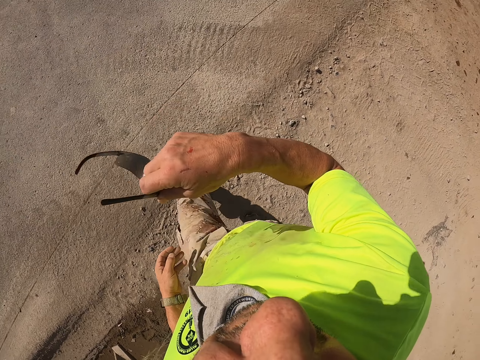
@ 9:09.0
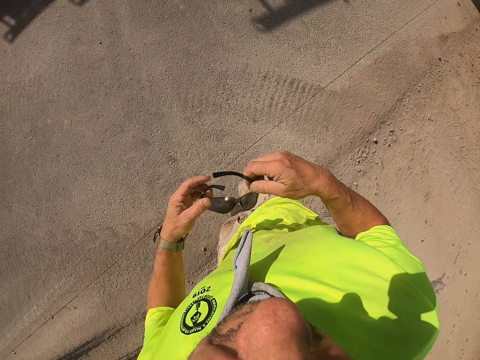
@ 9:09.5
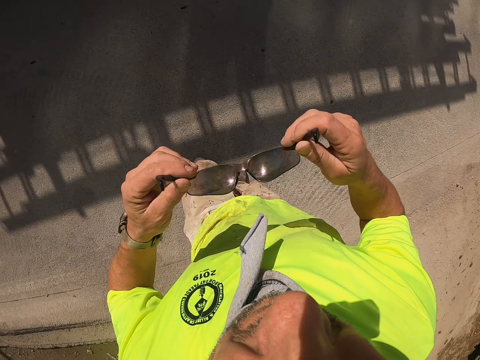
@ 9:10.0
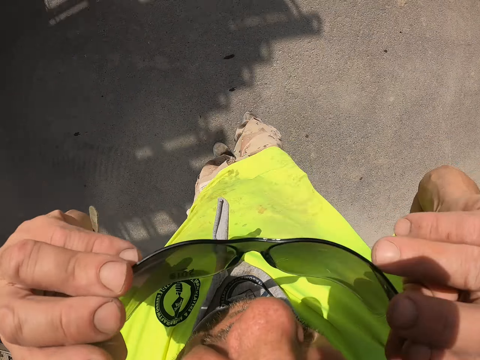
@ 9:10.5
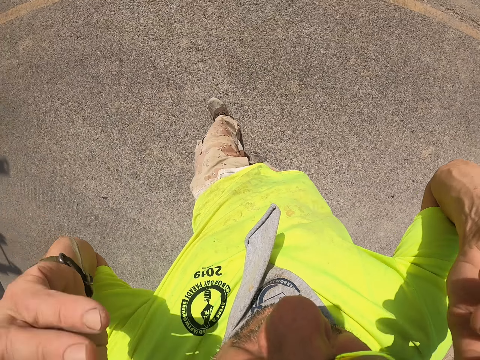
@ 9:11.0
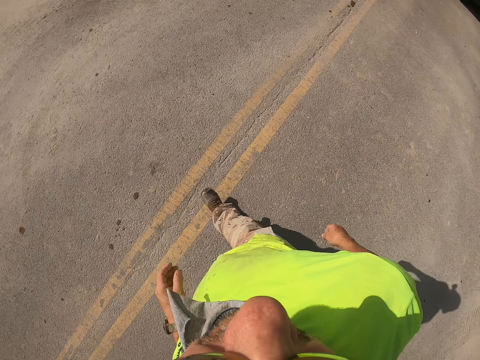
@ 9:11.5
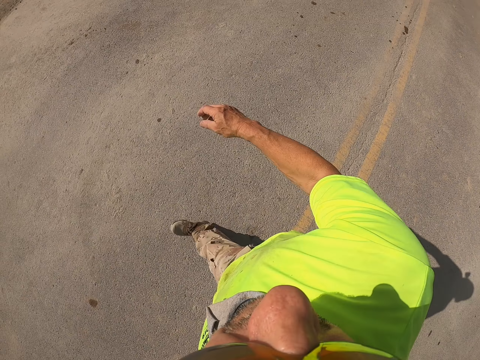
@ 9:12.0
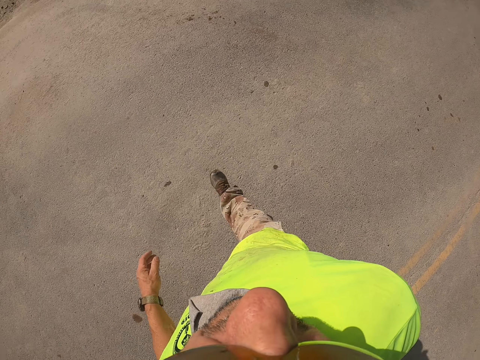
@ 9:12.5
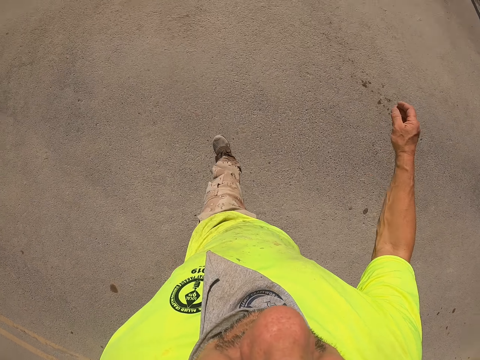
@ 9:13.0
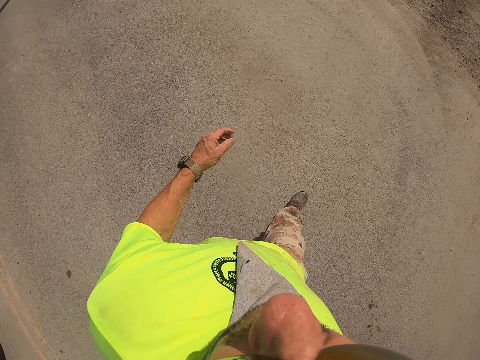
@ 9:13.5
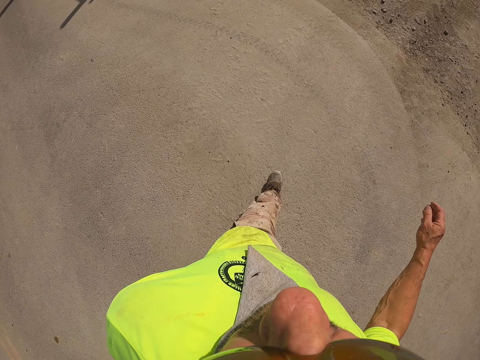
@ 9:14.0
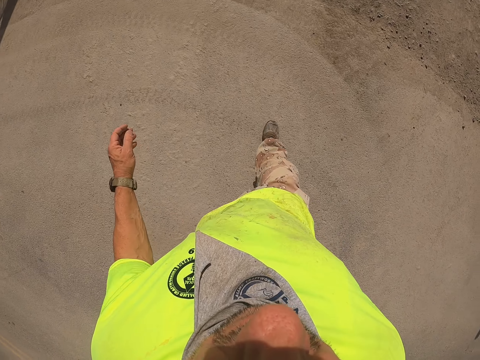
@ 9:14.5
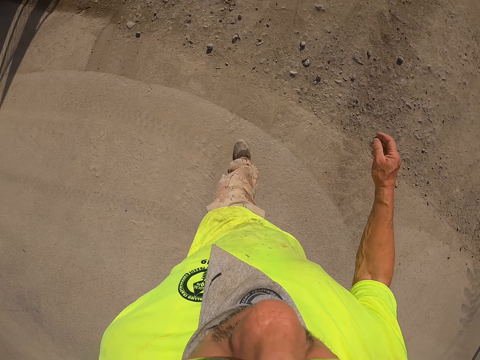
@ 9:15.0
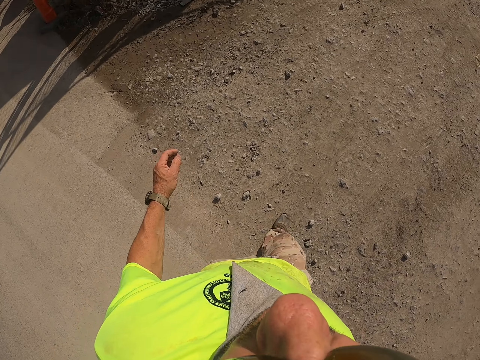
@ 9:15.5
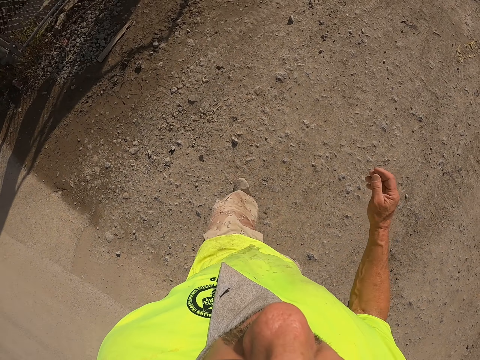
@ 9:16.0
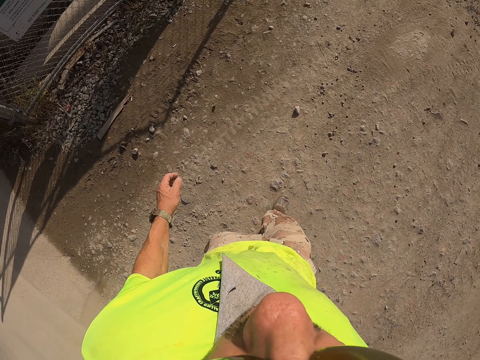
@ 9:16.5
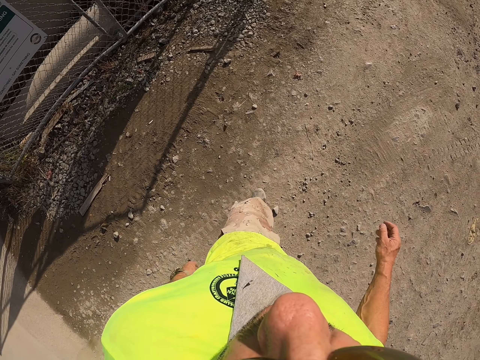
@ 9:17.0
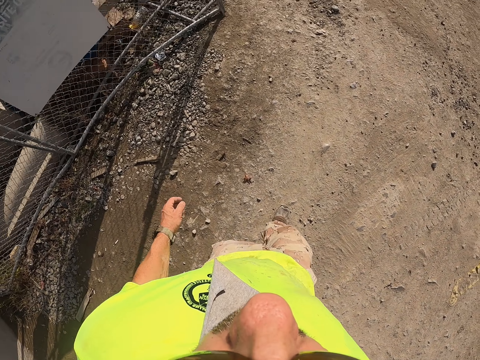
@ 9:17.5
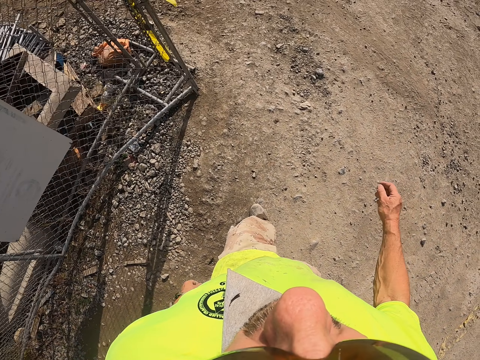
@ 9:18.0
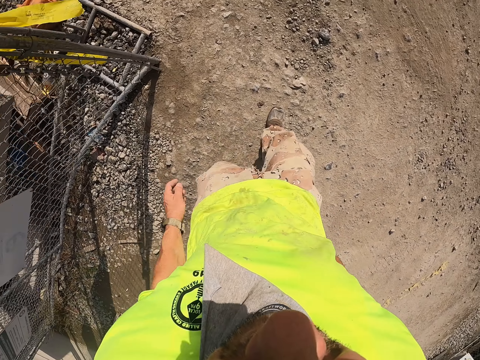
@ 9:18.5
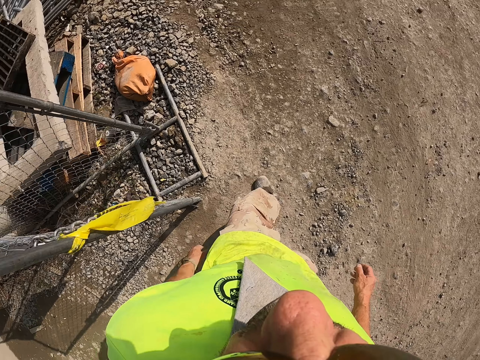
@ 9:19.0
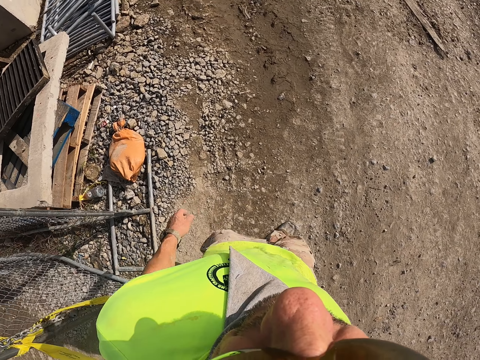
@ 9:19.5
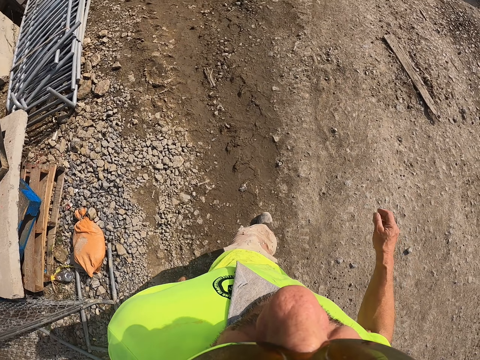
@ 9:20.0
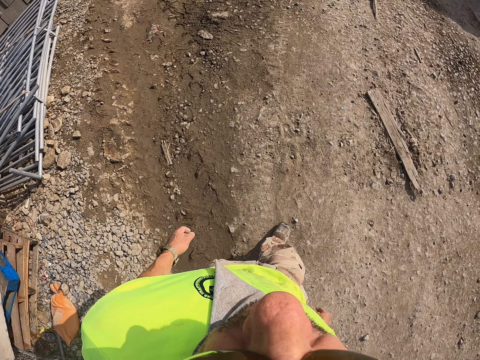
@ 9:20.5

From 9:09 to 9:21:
The camera wearer looks at the glasses. They hold the glasses with both hands. They walk around the construction site and cross the road. They wear the glasses. They walk around the construction site. They walk beside the fence.

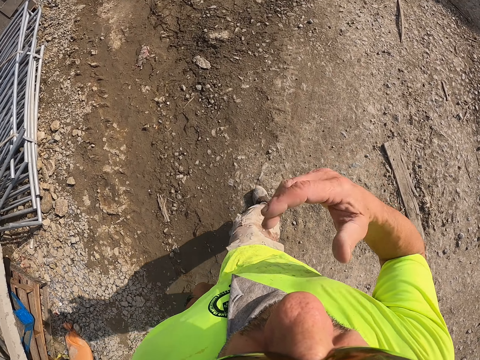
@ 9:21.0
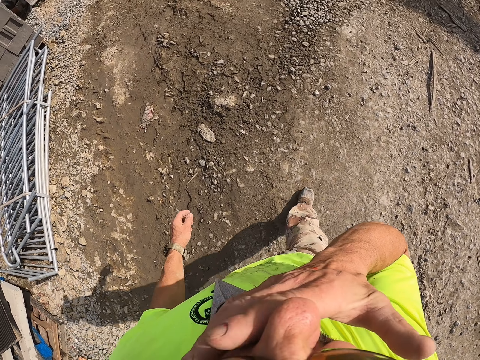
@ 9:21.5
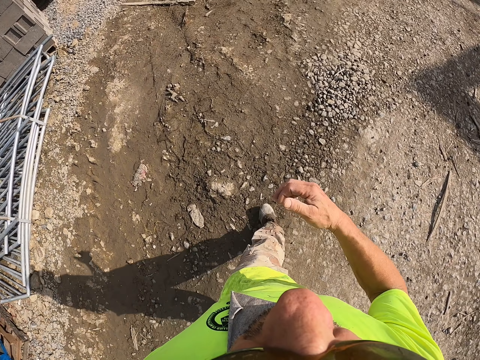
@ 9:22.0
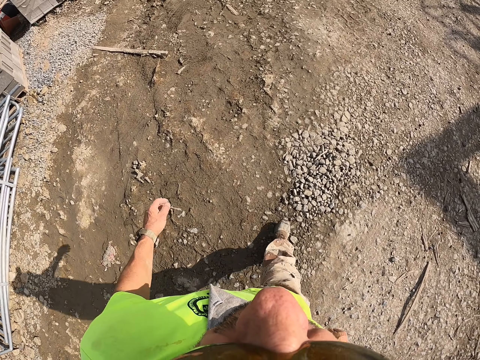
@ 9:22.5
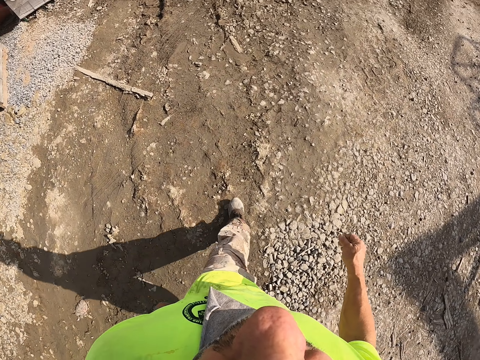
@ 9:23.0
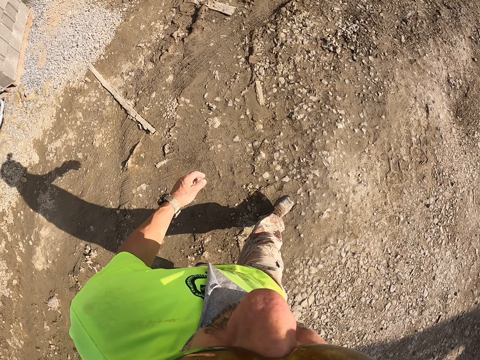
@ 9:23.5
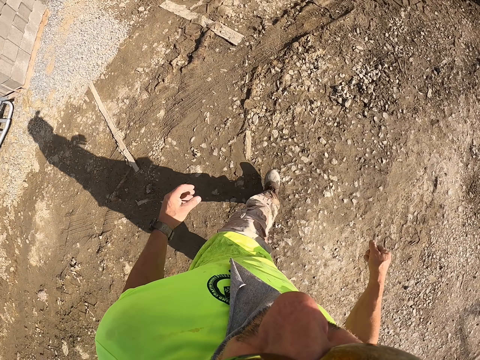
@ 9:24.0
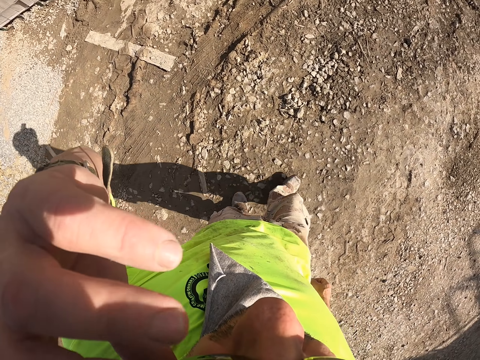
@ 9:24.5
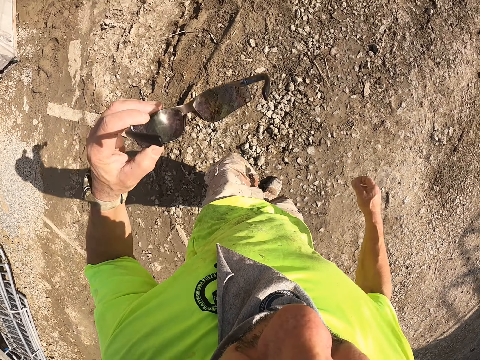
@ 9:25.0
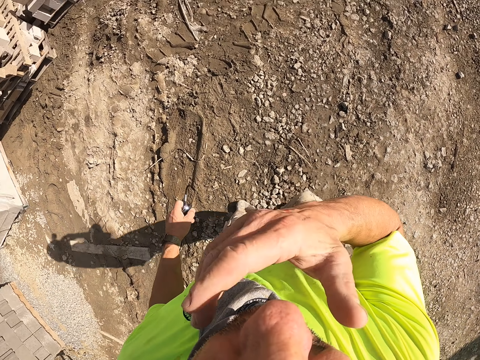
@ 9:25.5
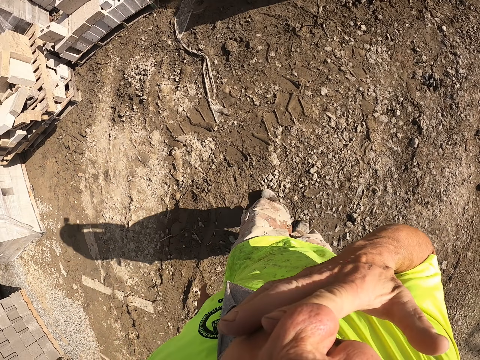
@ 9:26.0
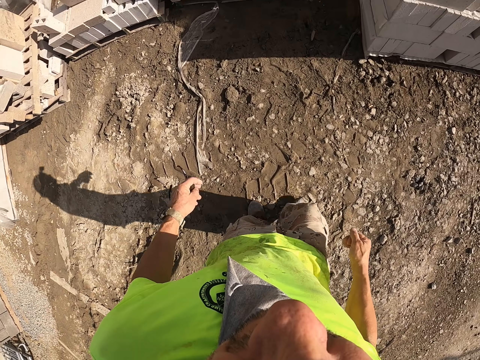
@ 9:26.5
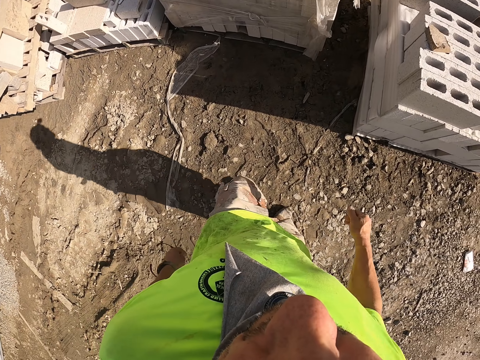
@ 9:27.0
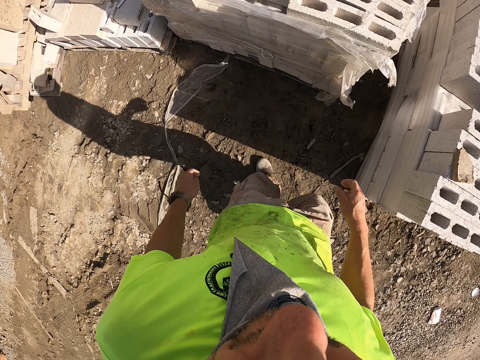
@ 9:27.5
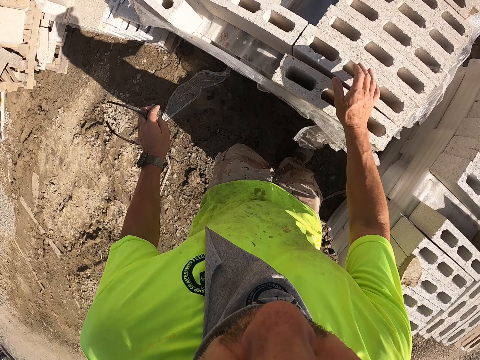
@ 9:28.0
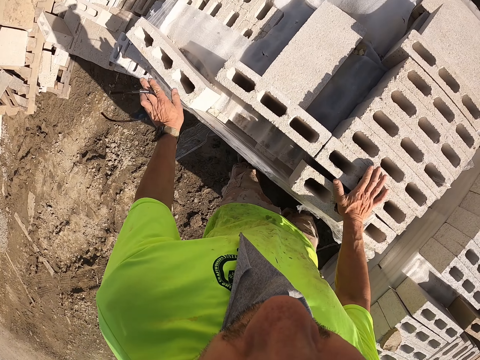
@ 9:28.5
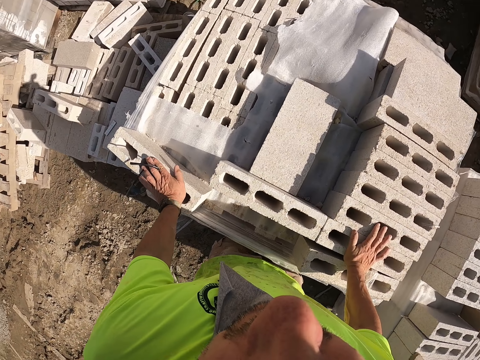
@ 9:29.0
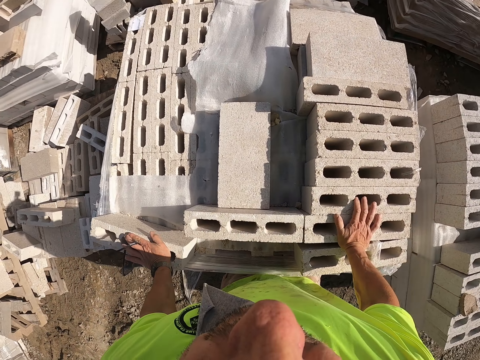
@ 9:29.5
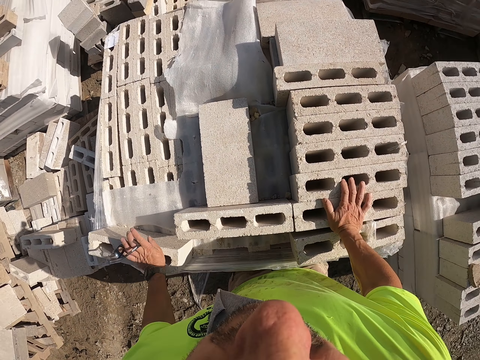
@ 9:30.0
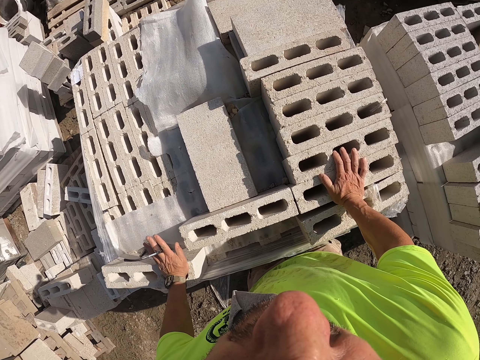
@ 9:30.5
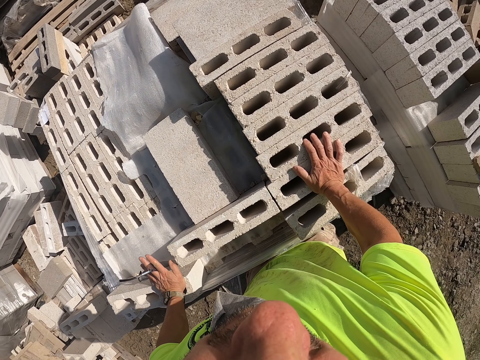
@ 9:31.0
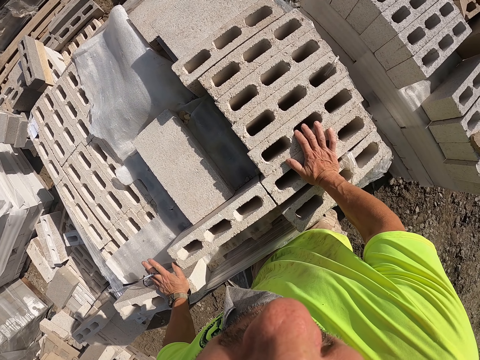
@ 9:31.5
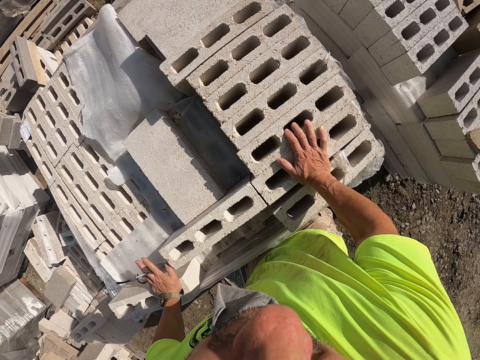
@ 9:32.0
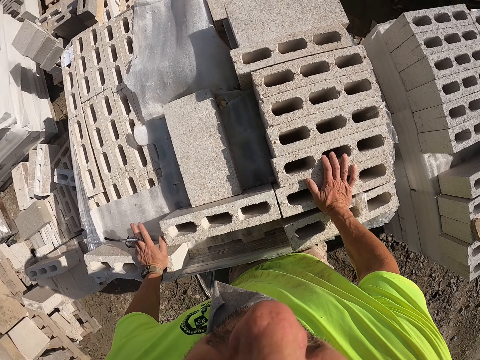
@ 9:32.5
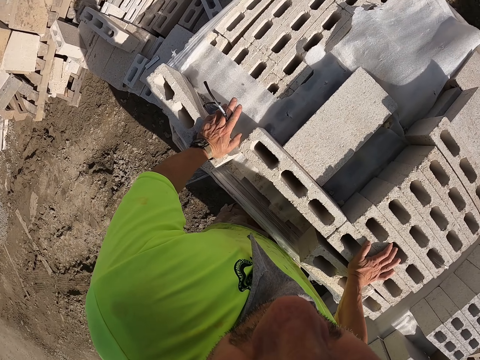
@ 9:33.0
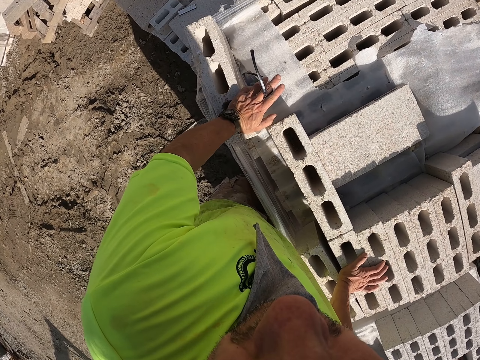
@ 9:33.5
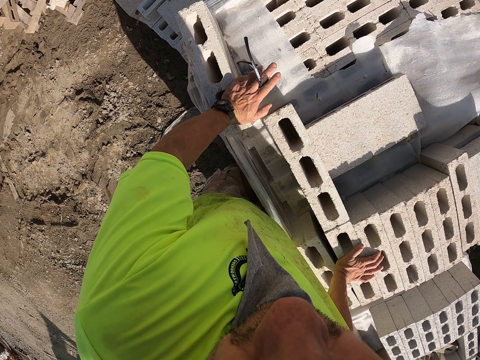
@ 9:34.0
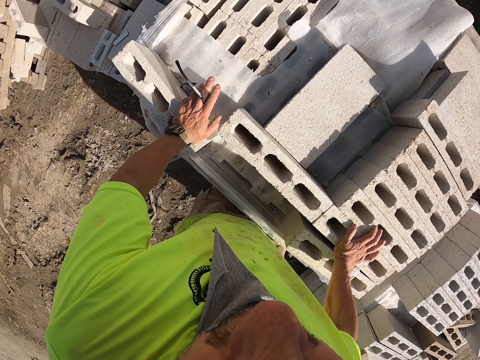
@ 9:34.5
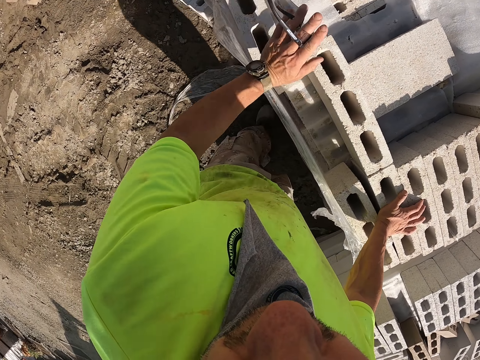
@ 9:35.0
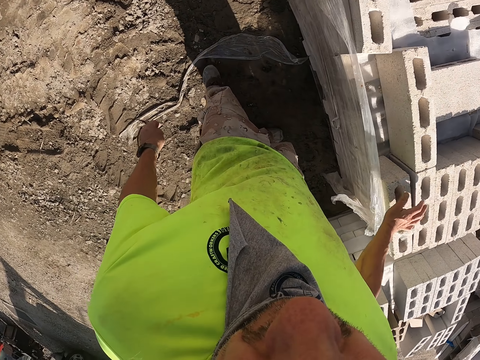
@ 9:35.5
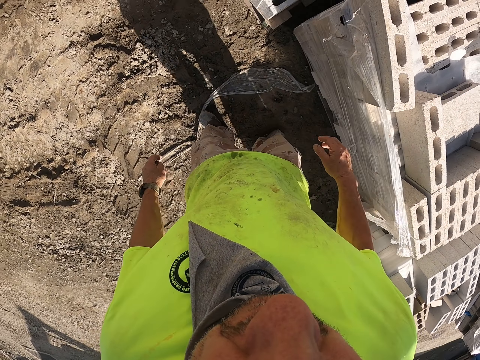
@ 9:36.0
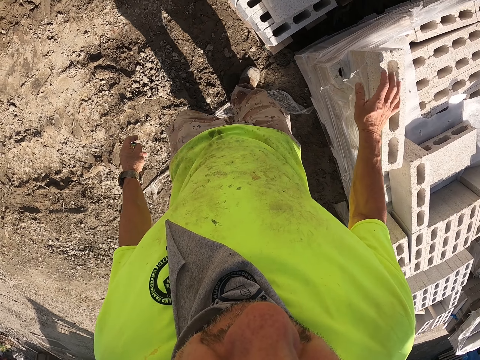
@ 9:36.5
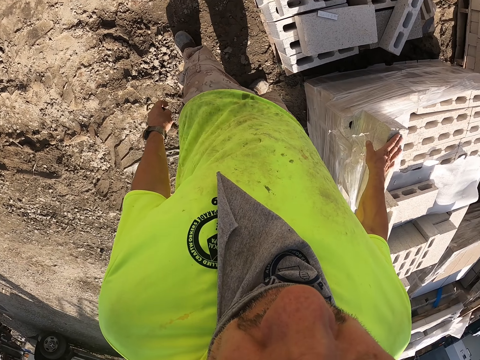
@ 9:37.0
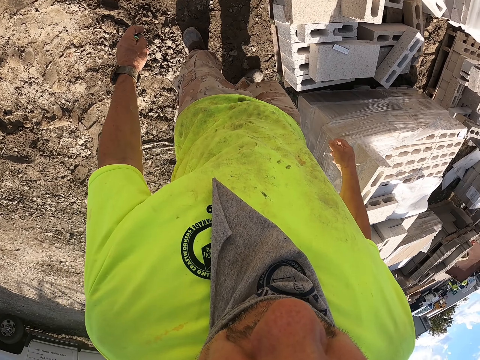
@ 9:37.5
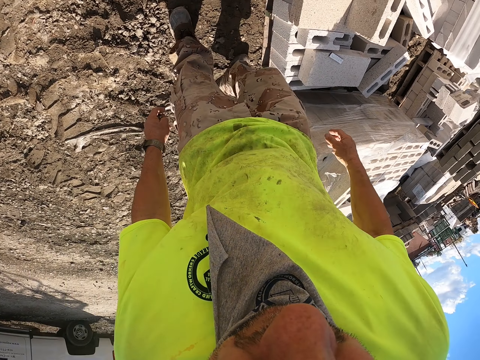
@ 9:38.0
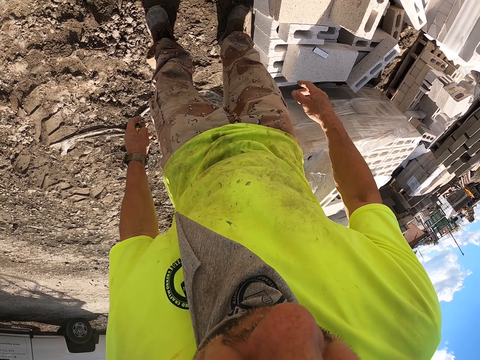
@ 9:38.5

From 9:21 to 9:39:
The camera wearer lifts his hand. He wipes his nose with his hand. He walks around the construction site. He puts down his hand. He lifts his hand. He removes the glasses with his hand. He holds the glasses. He lifts his hand. He wipes his nose with his hand. He walks around the construction site. He puts down his hand. He places his hand on the brick. He places his hand on the brick again. He looks around the construction site. He looks at the bricks. He walks around the construction site. He walks beside the bricks. He places his hand on the brick. He touches the bricks.
